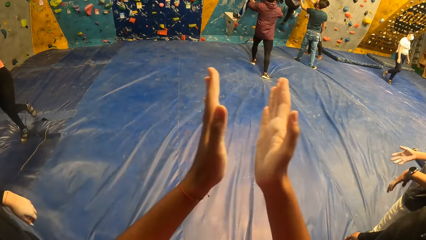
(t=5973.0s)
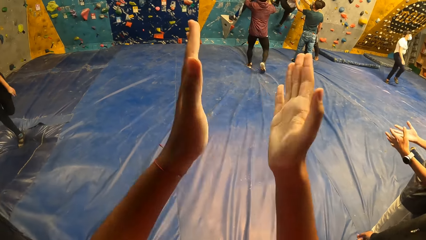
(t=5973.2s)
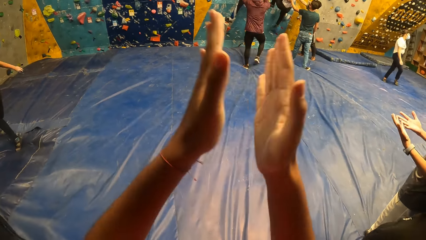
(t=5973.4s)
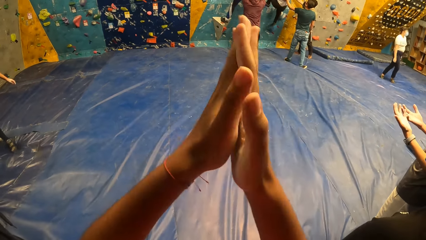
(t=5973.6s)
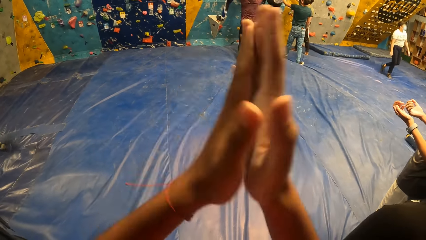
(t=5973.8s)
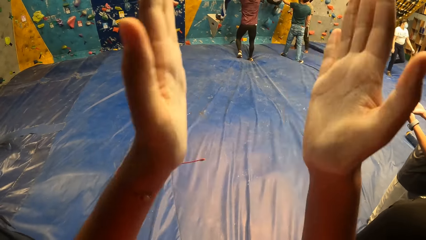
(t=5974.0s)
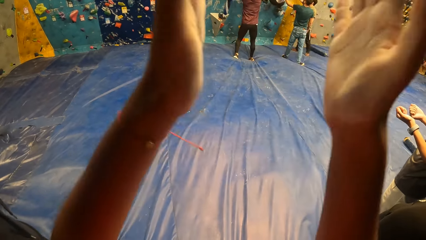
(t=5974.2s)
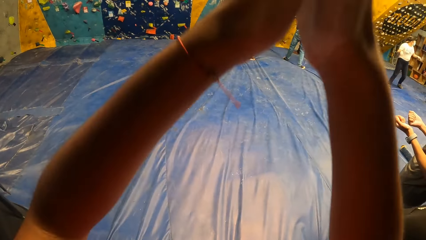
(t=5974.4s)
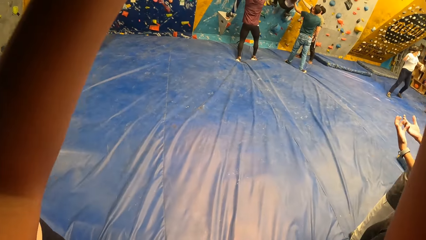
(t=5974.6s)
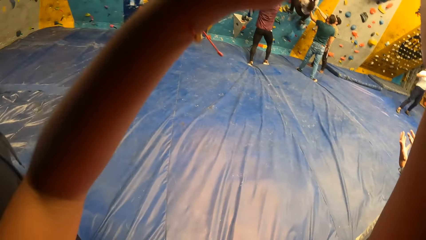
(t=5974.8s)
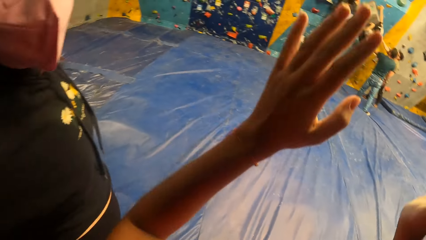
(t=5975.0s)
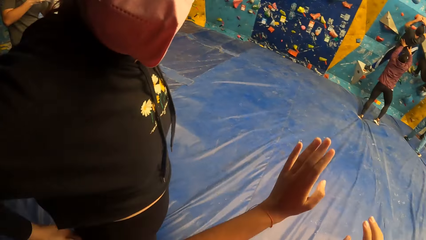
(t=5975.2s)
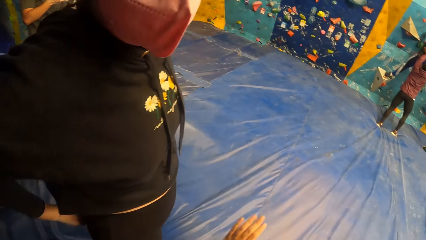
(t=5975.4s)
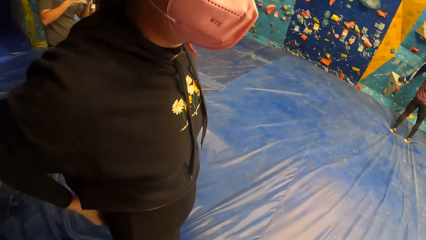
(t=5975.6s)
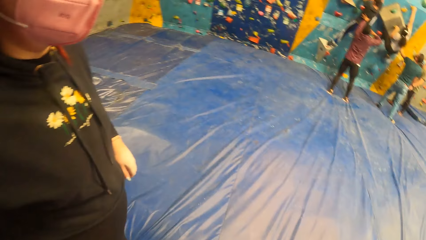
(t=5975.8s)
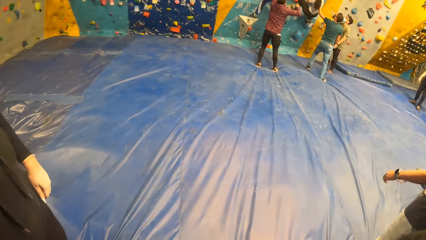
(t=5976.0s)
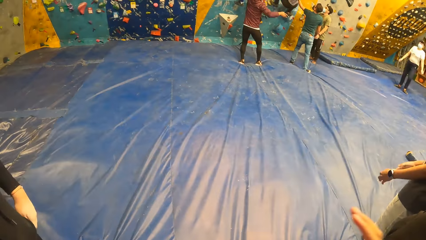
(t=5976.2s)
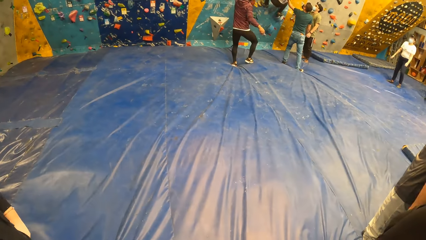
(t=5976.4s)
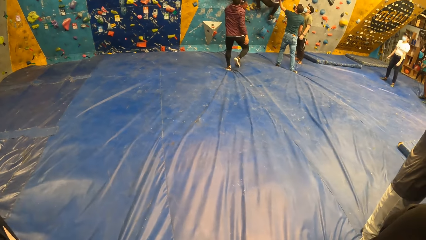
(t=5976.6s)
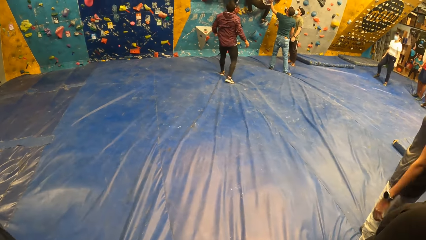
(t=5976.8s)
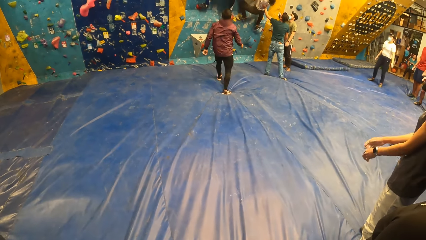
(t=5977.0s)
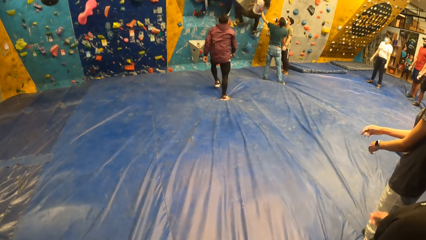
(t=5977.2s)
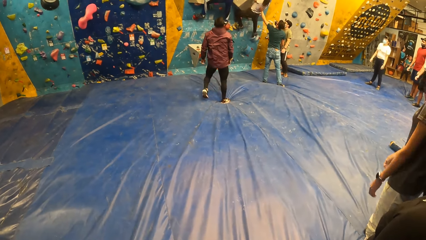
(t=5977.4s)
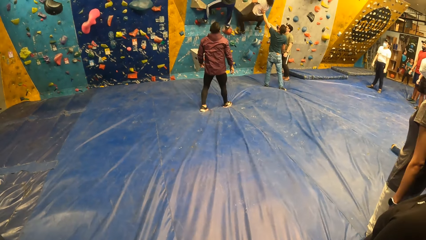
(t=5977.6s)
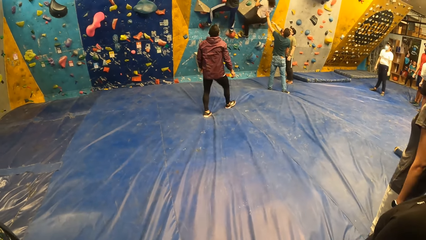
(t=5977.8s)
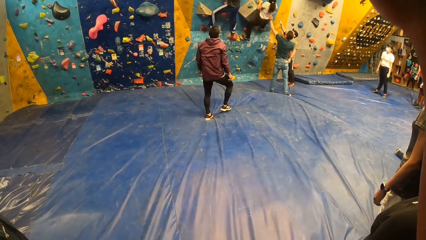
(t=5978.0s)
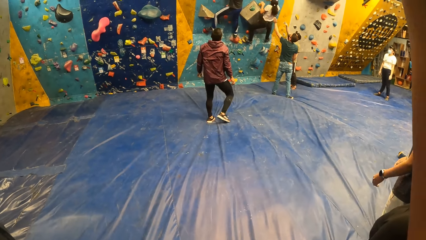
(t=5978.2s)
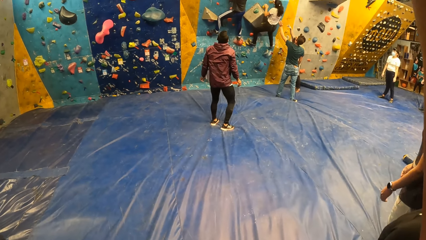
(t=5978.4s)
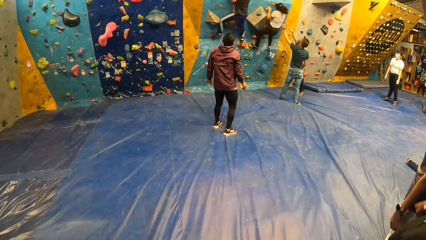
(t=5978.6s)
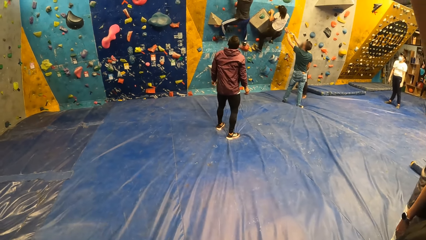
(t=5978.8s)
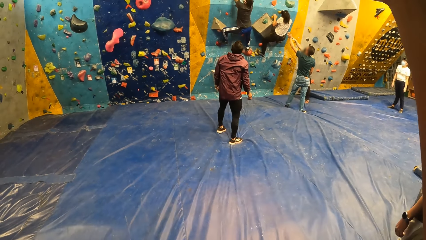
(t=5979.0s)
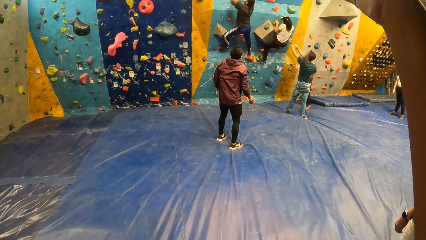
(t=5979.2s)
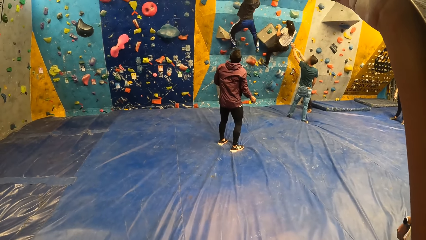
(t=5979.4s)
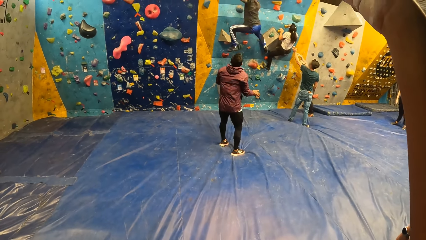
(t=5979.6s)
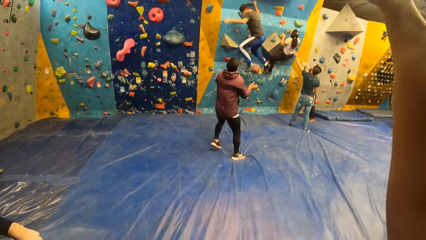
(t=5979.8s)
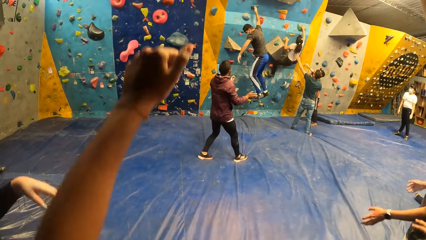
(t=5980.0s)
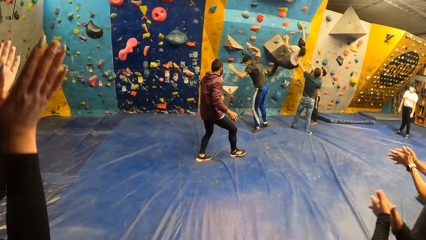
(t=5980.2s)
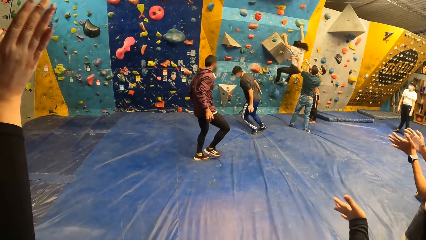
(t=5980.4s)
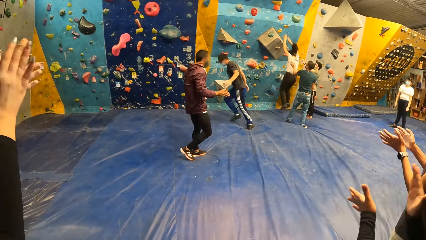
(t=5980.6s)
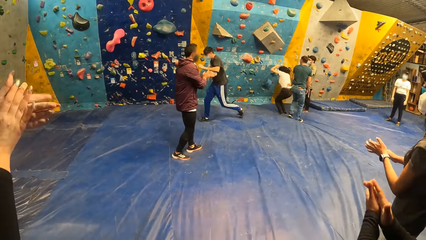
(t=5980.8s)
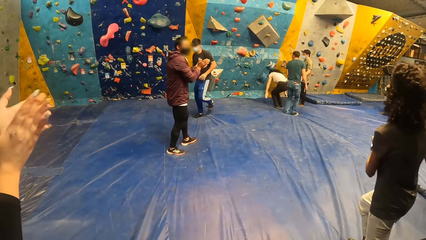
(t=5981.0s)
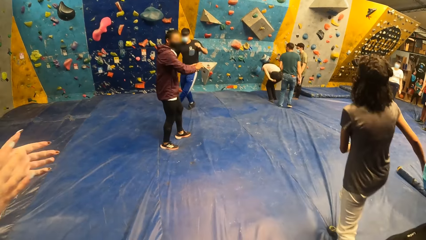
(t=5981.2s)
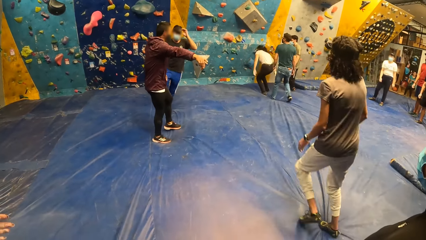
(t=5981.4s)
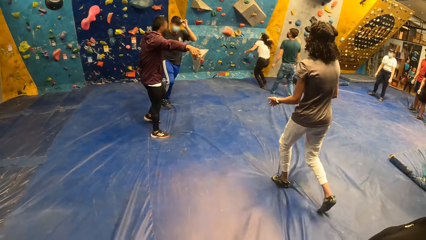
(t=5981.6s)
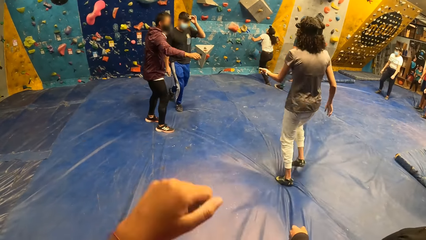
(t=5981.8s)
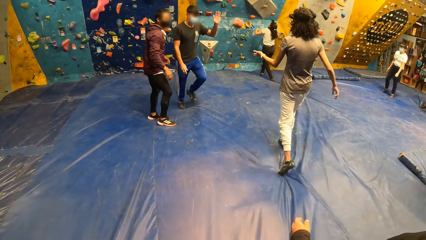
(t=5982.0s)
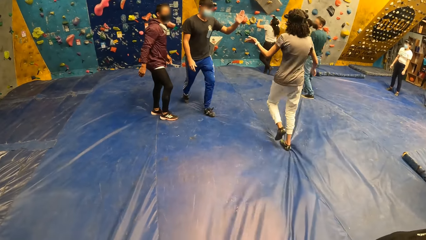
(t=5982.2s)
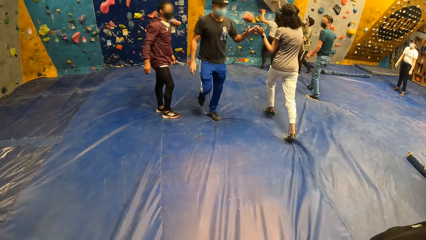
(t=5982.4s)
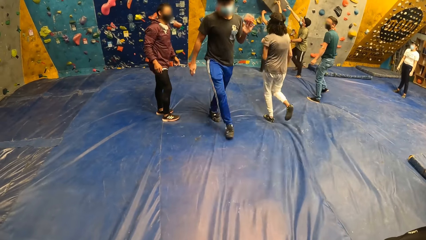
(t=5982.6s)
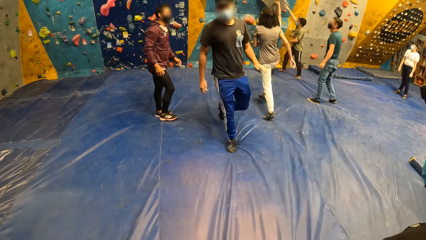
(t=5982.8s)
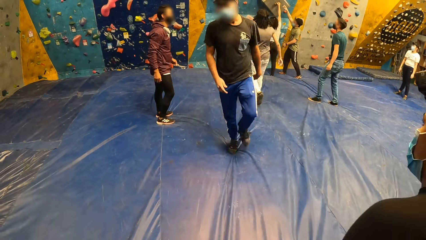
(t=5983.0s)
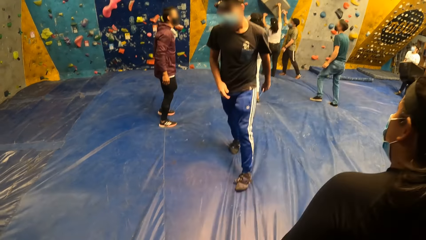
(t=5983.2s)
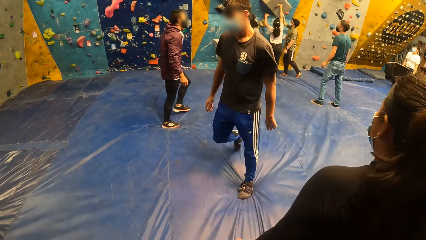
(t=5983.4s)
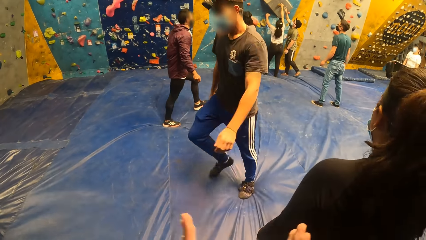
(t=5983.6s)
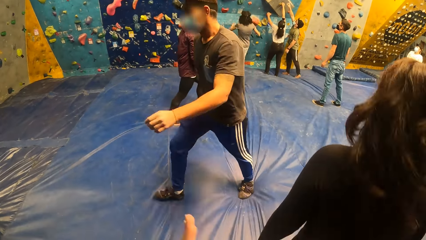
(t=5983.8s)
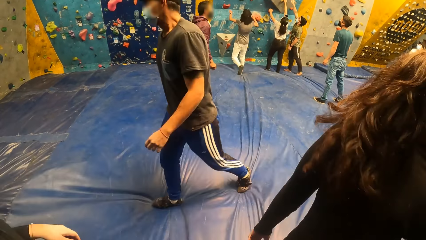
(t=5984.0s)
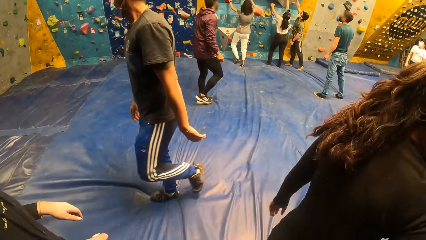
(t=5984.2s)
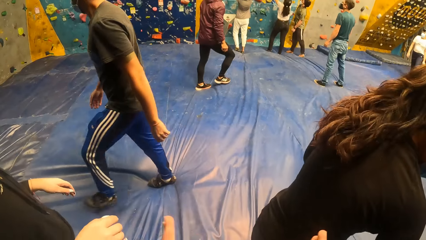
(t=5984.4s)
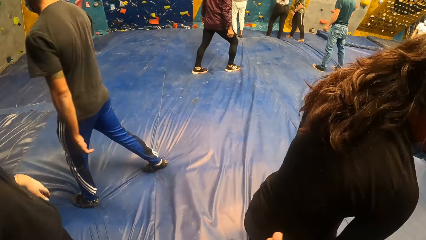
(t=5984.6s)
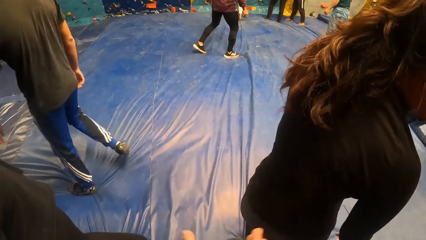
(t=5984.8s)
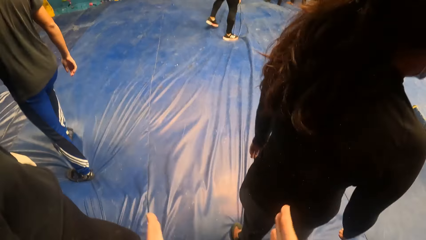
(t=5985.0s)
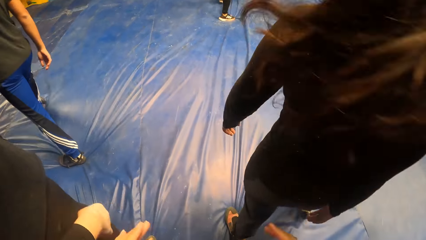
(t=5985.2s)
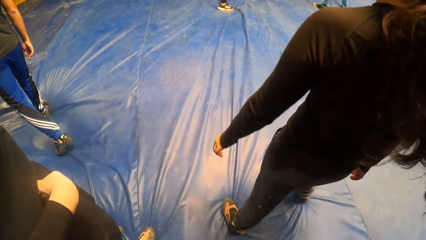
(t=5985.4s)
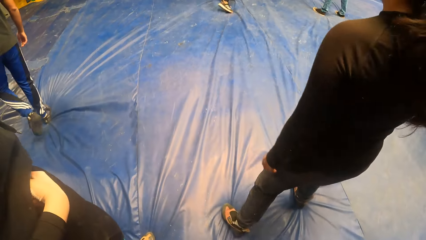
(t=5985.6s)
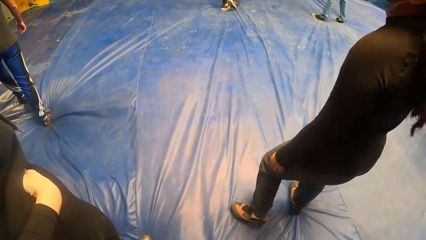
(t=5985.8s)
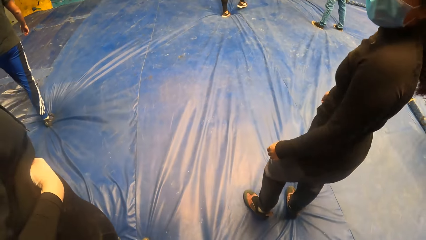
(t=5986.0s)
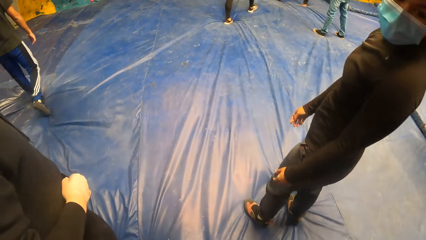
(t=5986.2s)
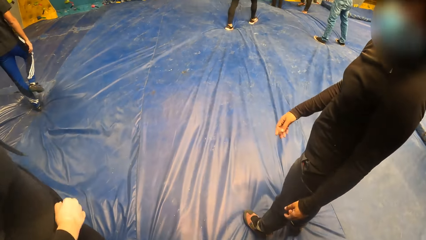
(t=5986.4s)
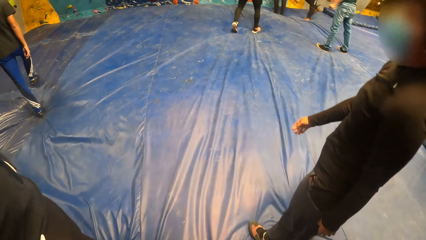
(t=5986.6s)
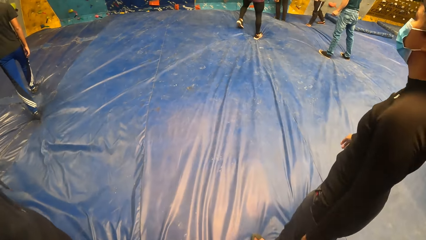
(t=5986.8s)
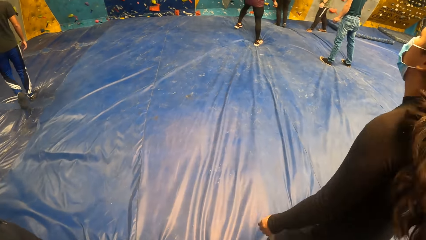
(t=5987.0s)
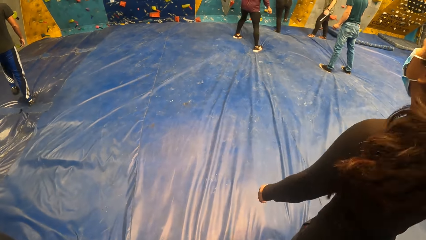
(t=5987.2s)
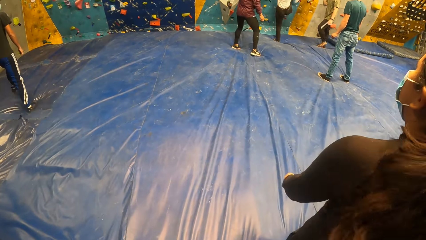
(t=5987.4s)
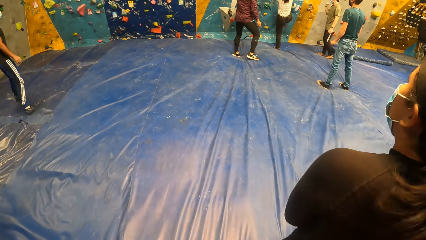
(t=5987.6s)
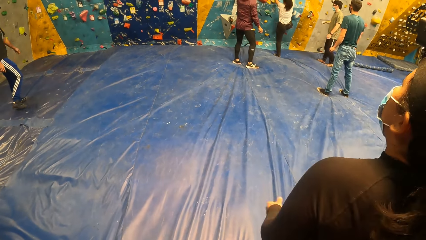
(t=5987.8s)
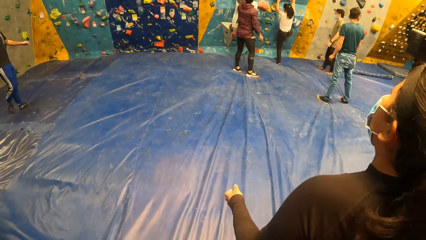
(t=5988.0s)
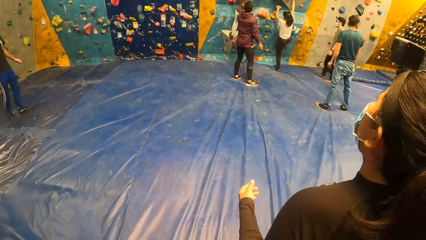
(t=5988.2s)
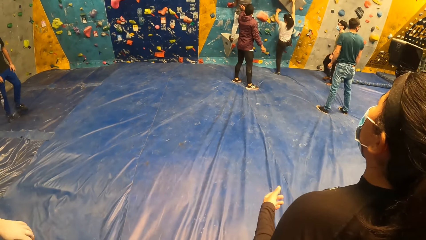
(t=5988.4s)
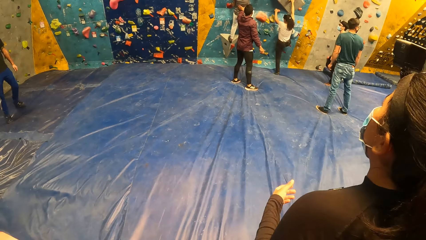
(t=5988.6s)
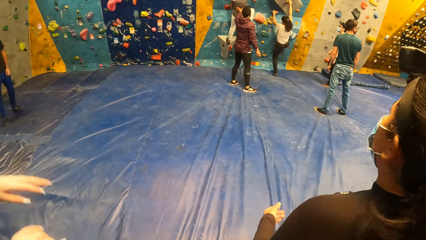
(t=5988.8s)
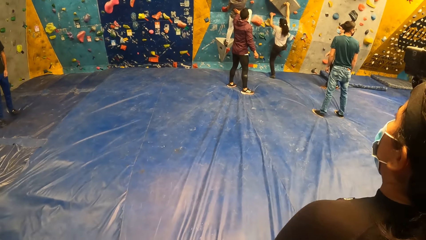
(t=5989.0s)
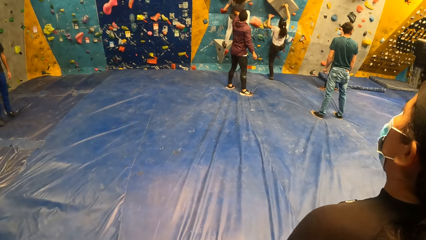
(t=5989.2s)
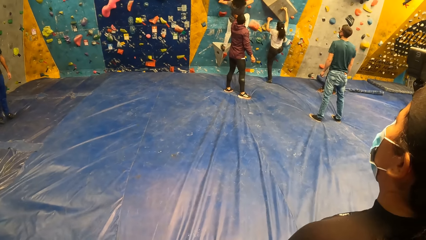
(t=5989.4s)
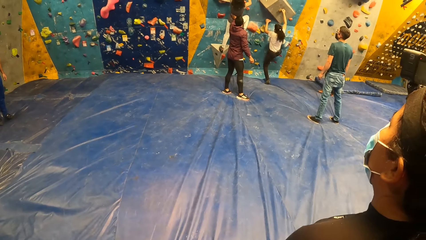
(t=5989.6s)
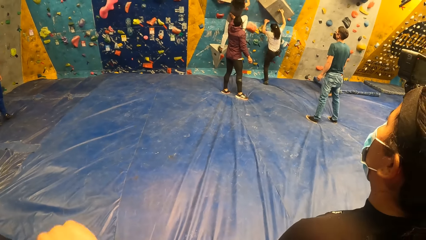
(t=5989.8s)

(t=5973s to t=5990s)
The camera wearer claps for the woman and the man. An instructor and another instructor steady the woman on the bouldering wall. A third instructor helps the man on the bouldering wall. The man falls from the bouldering wall. The camera wearer raises a hand. The woman falls from the bouldering wall. The man gives another woman a high-five. The first woman grabs attachments on the bouldering wall with both hands. The other woman climbs the bouldering wall. The first woman climbs the bouldering wall. The third instructor steadies the other woman on the back with his left hand.
